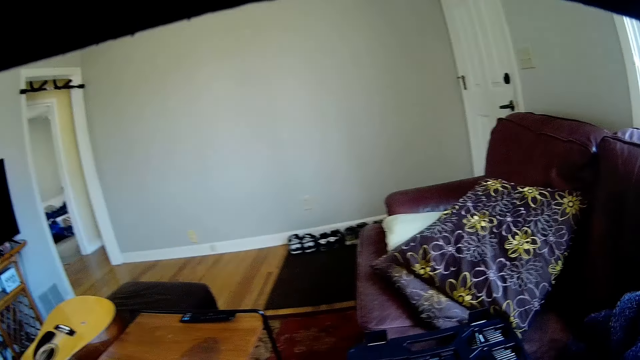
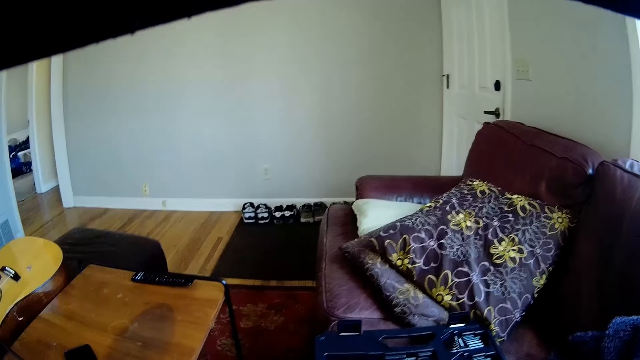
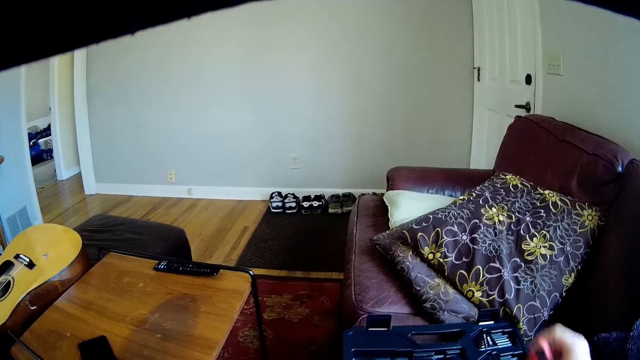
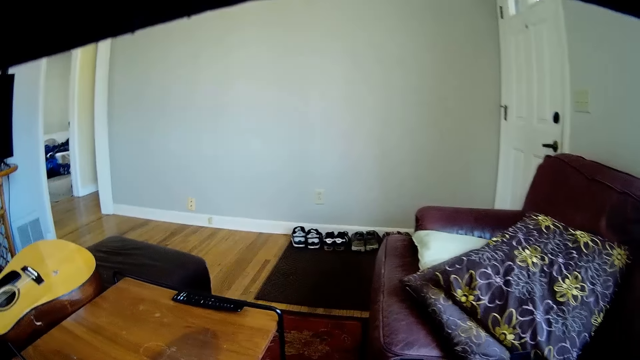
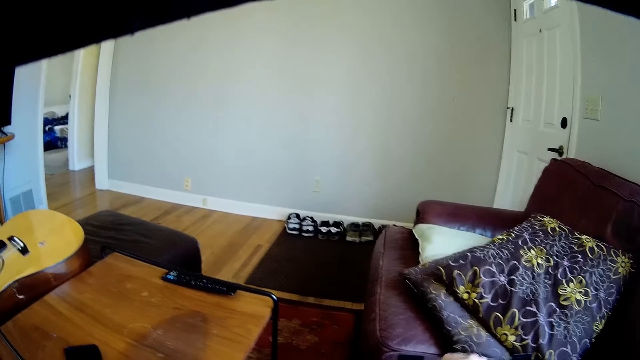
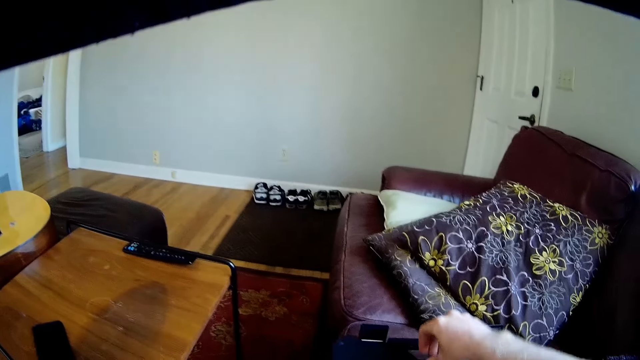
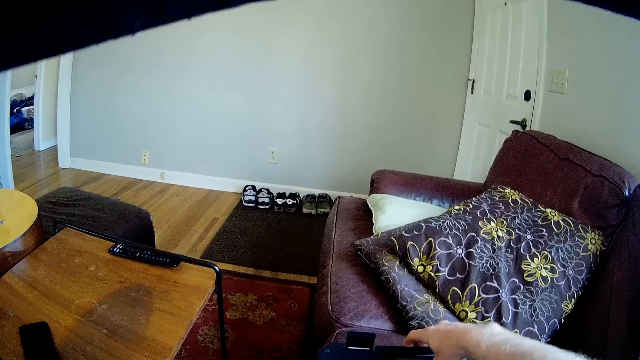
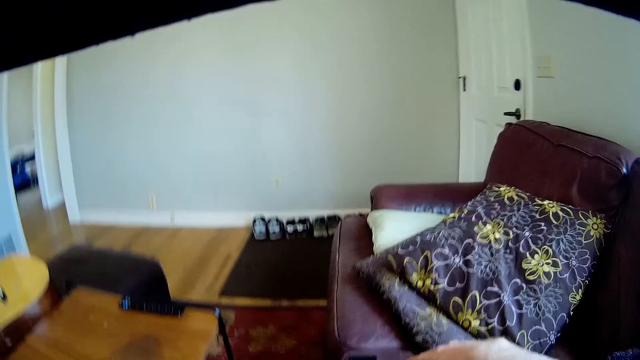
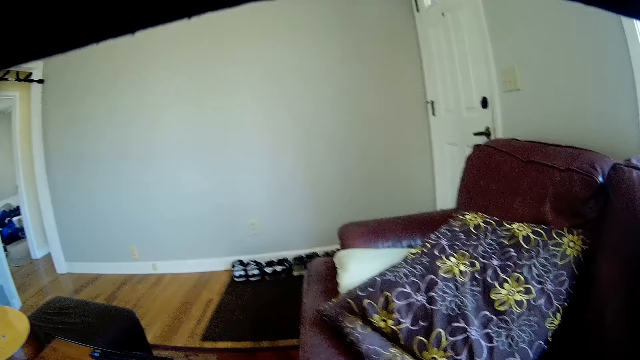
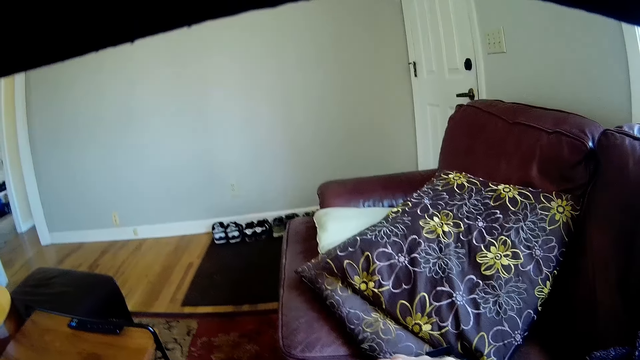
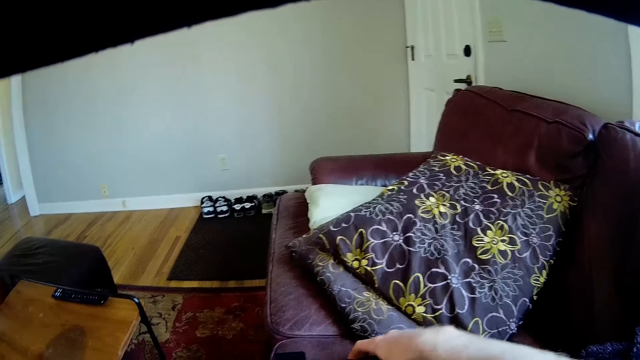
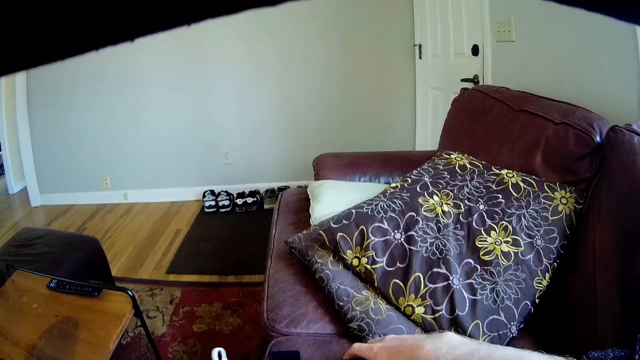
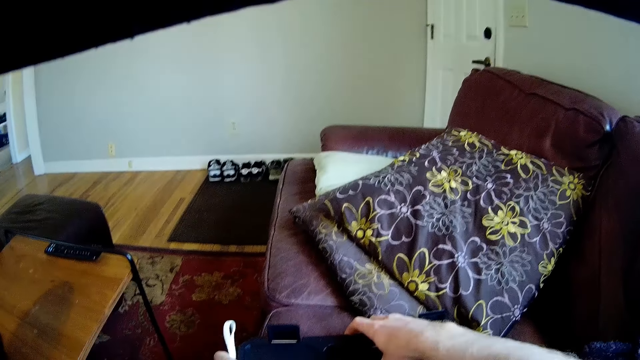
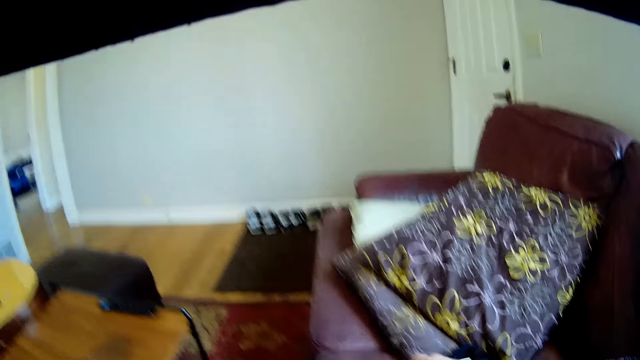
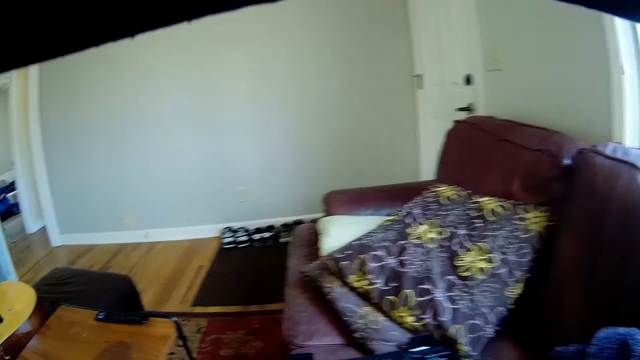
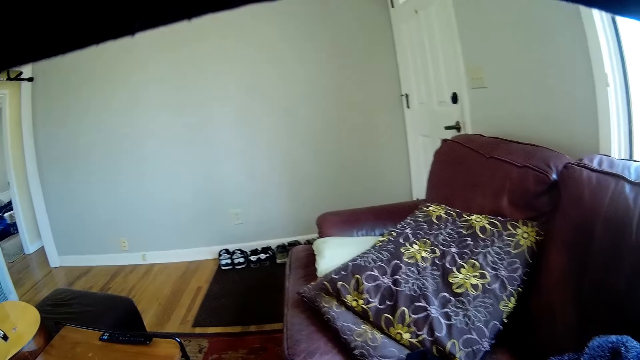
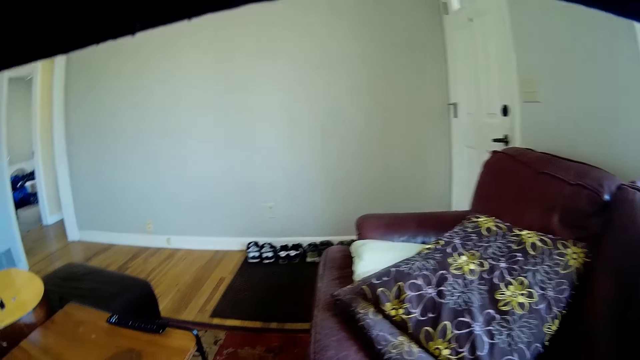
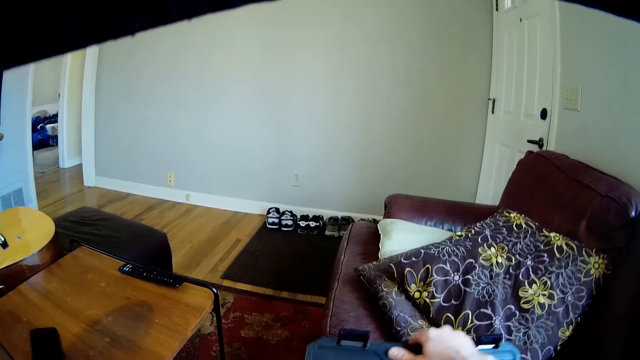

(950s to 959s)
The camera wearer drops a screwdriver in a toolbox with his right hand. He looks at the pillow. He adjusts the toolbox with both hands.

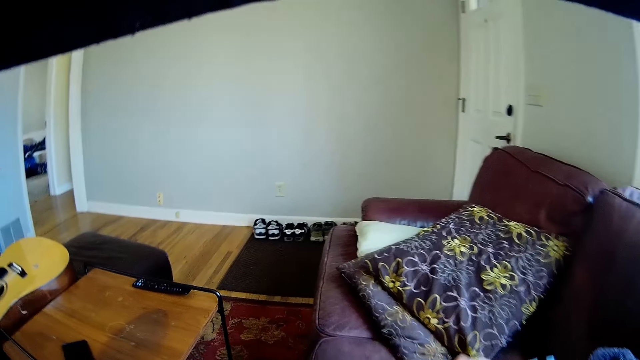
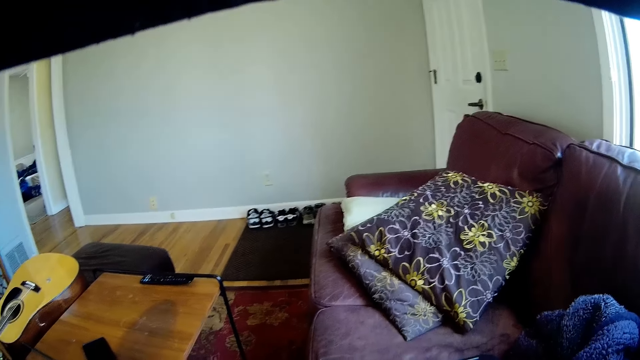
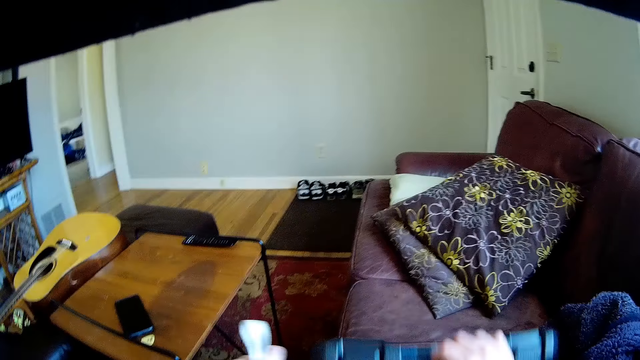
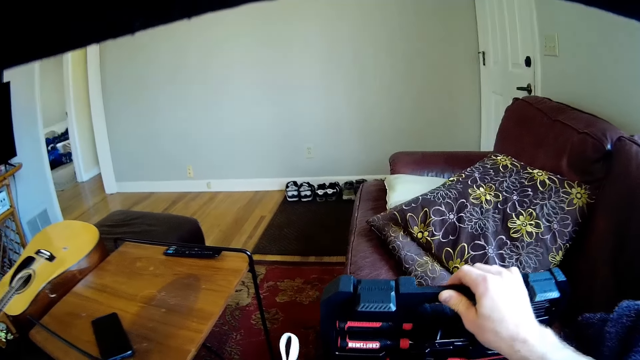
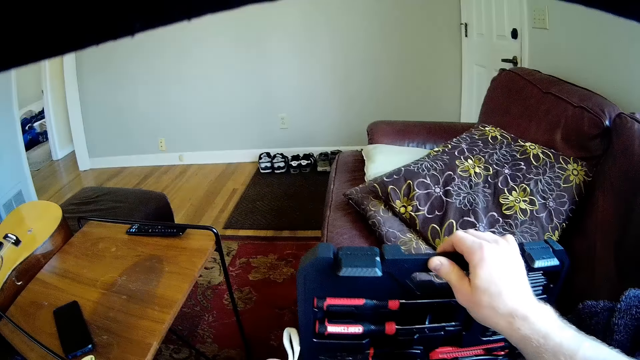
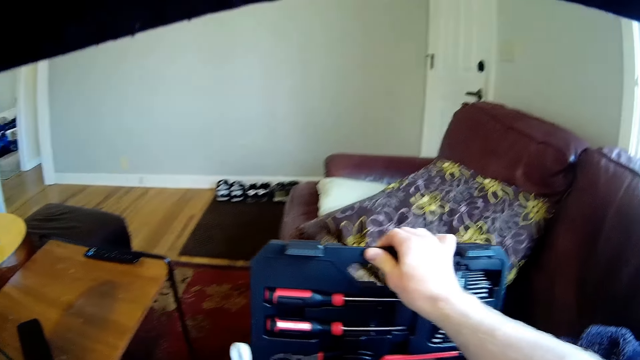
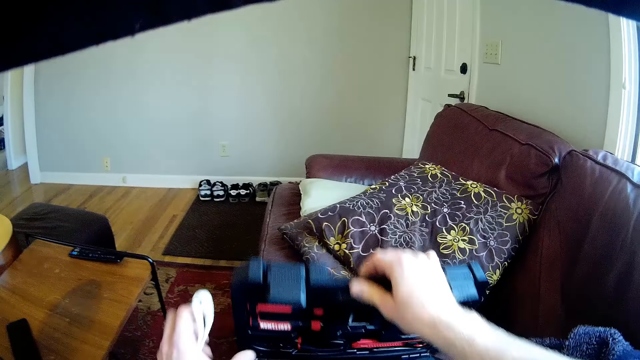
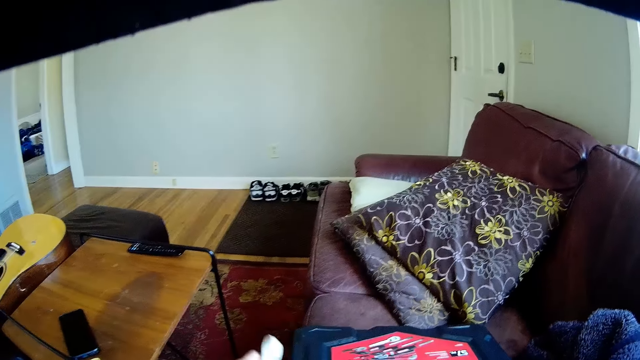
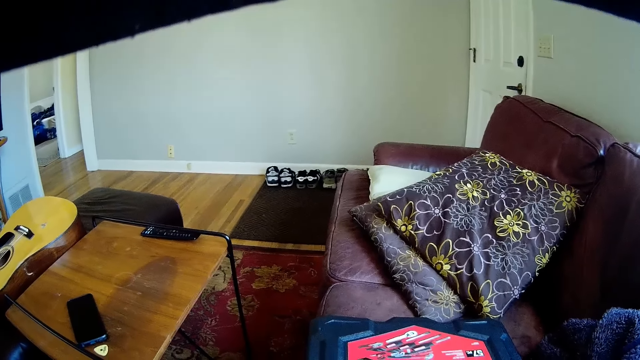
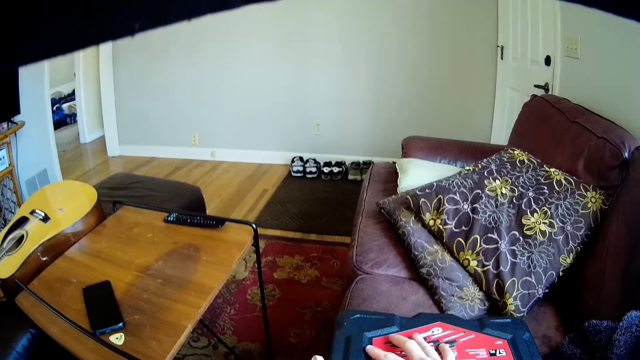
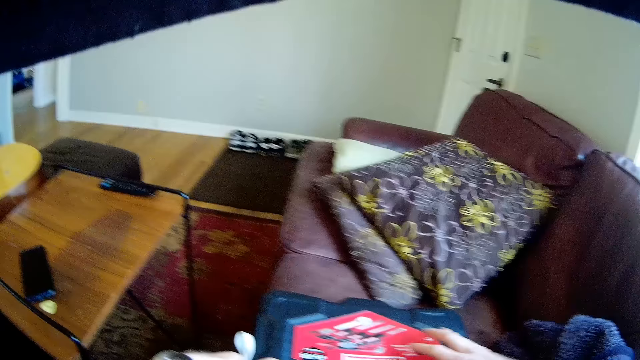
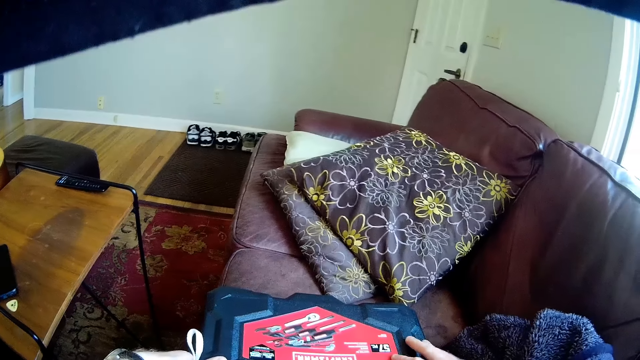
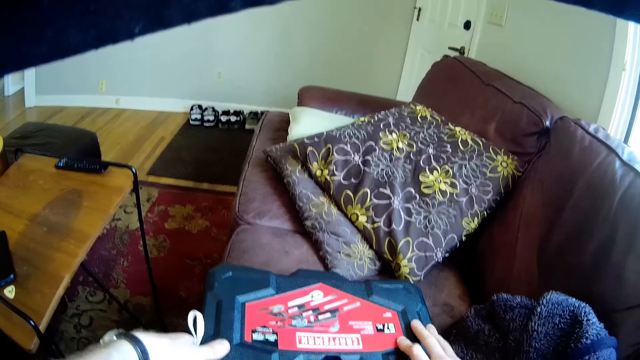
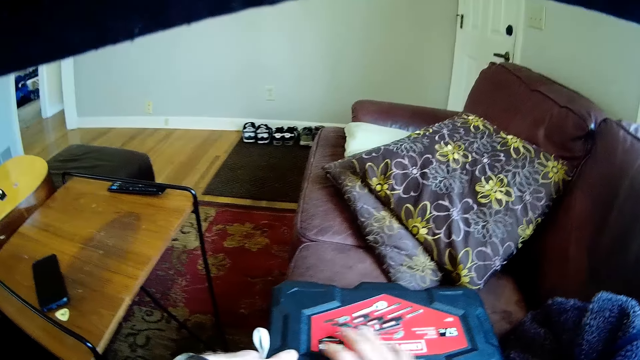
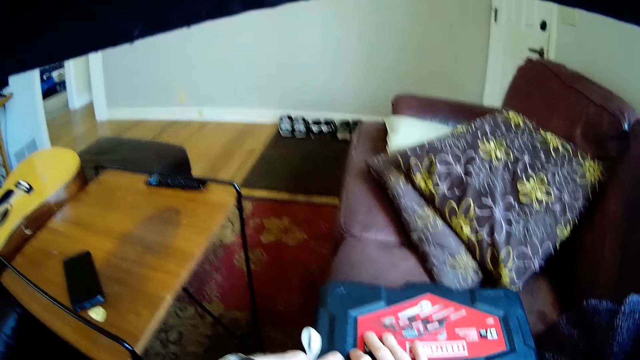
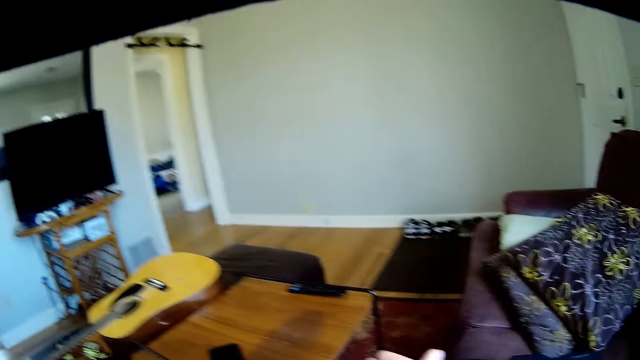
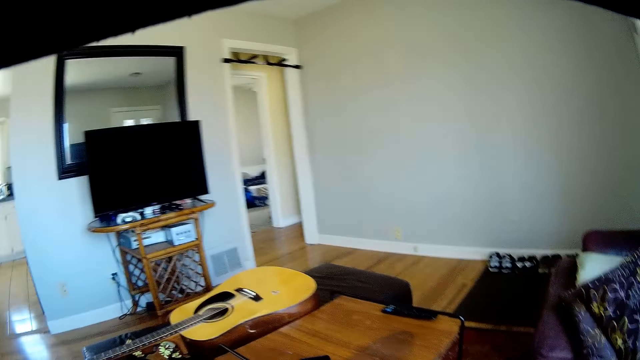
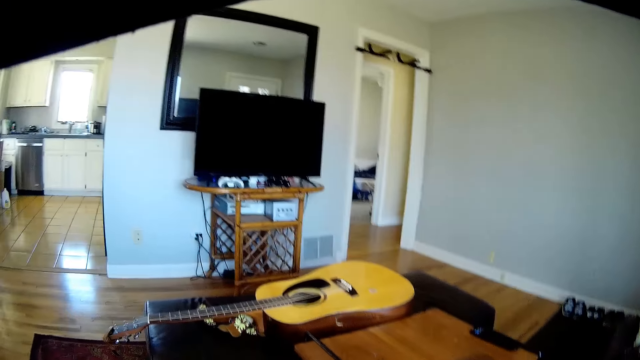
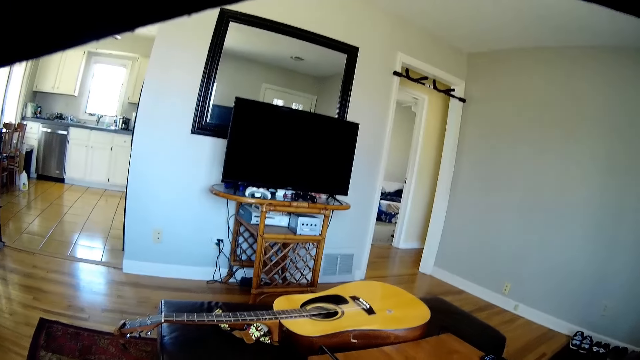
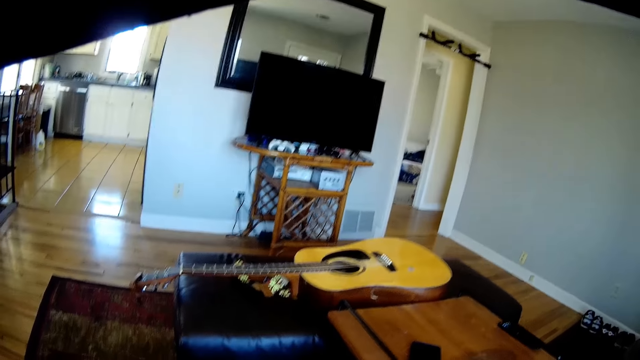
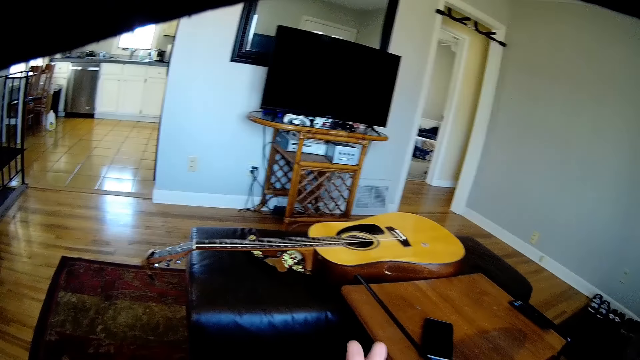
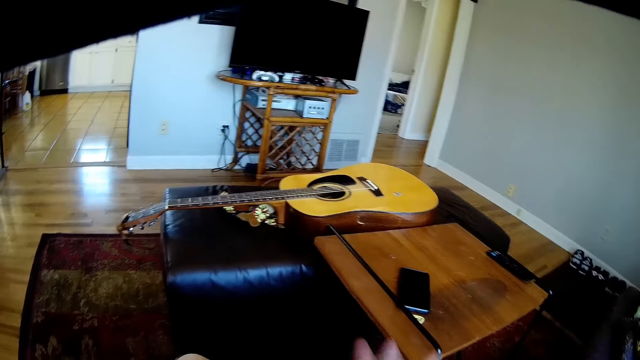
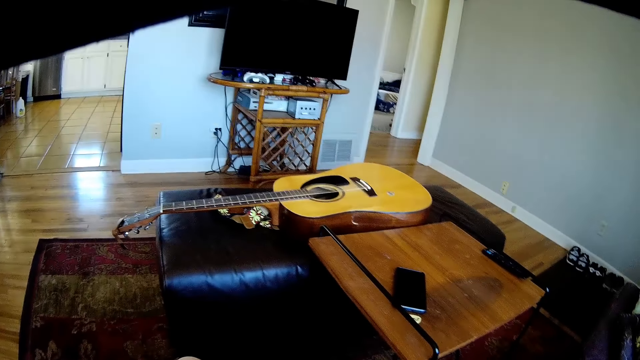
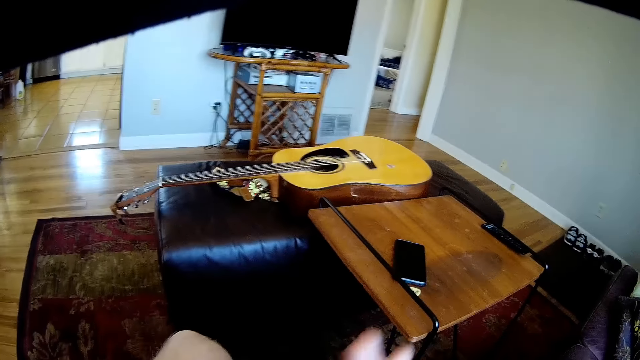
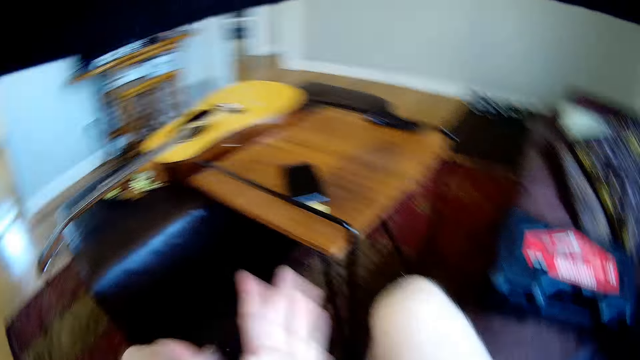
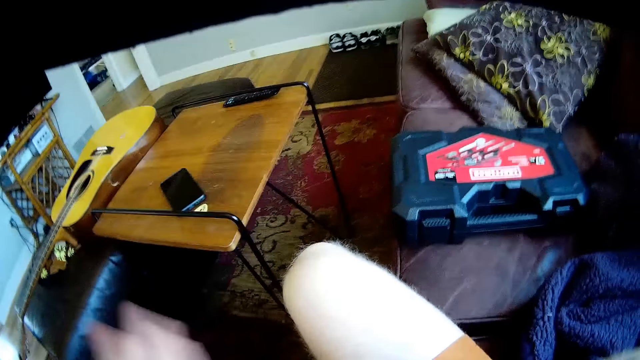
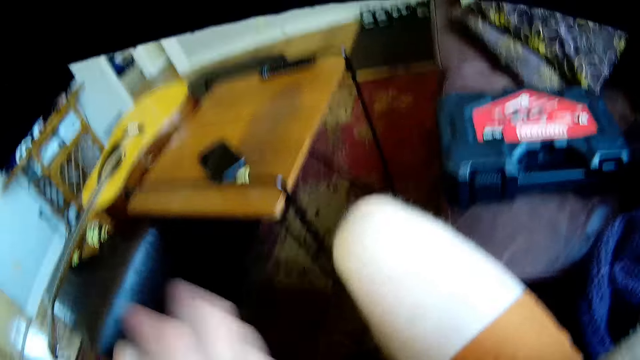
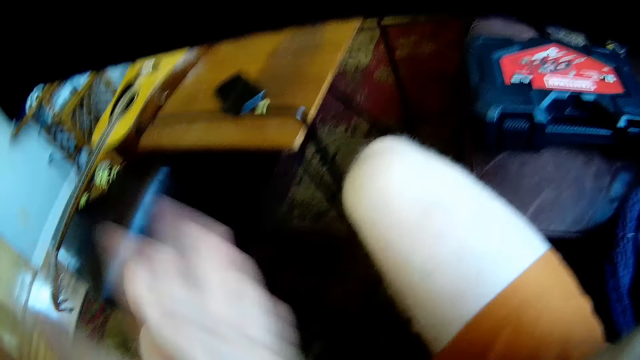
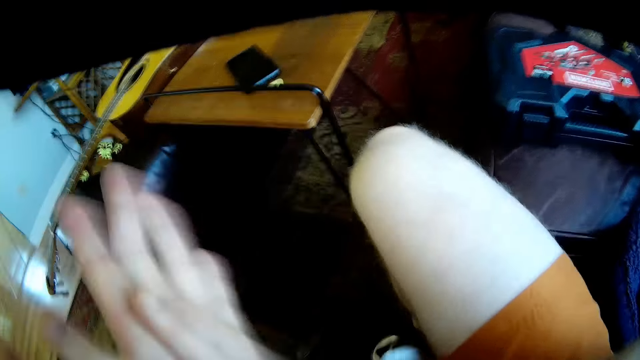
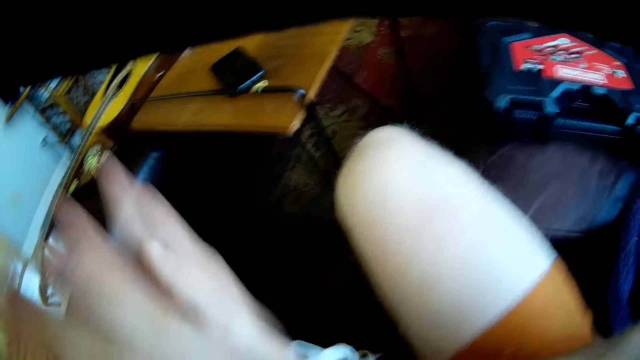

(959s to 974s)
The camera wearer opens the toolbox. They look at the tools. They close the toolbox. They rub the wire between both palms. They look at the guitar. They rub the hands.
